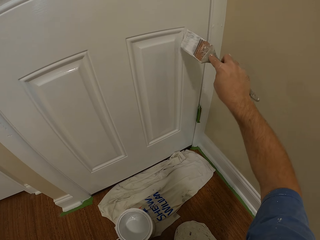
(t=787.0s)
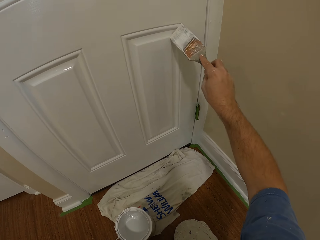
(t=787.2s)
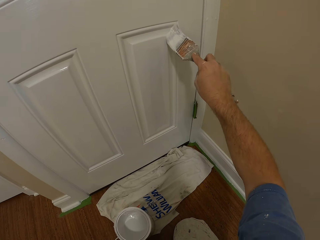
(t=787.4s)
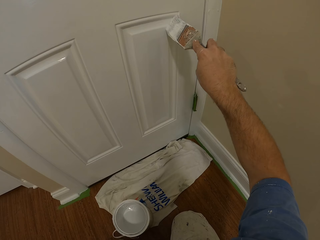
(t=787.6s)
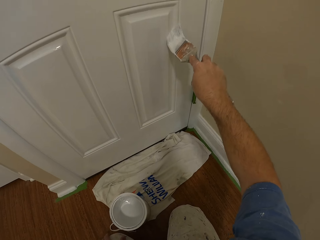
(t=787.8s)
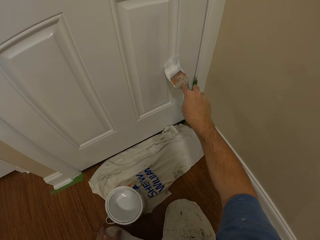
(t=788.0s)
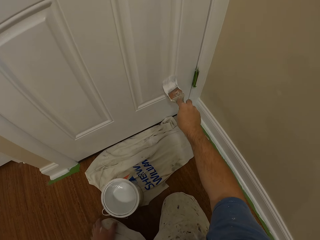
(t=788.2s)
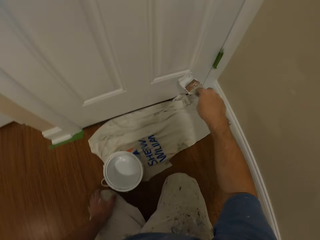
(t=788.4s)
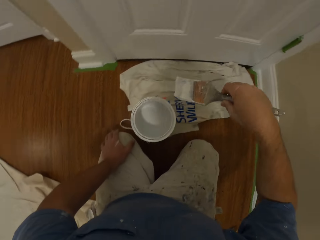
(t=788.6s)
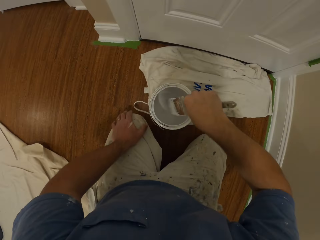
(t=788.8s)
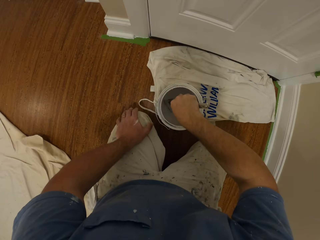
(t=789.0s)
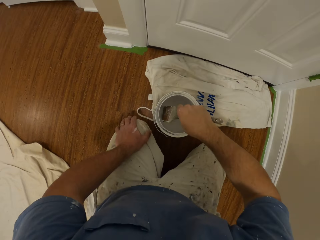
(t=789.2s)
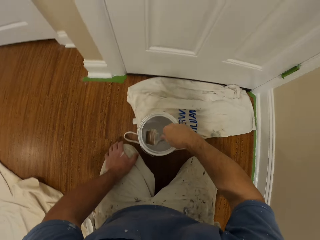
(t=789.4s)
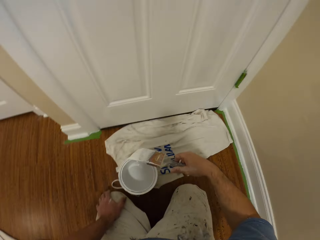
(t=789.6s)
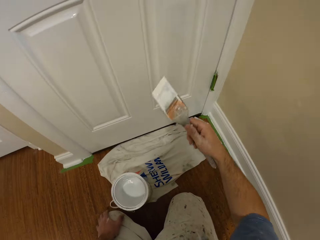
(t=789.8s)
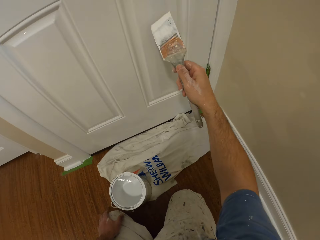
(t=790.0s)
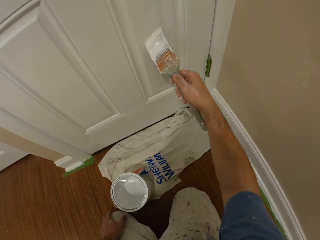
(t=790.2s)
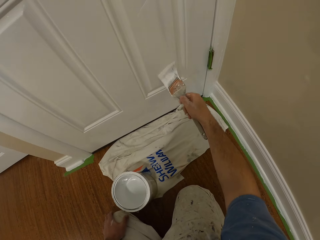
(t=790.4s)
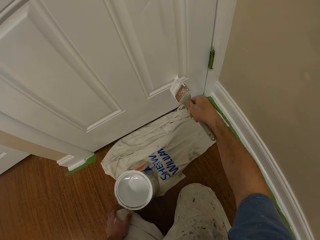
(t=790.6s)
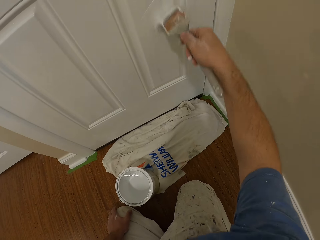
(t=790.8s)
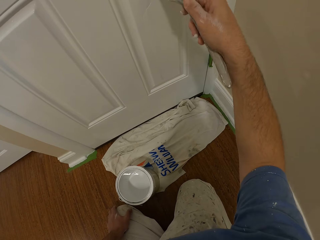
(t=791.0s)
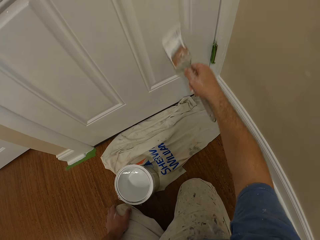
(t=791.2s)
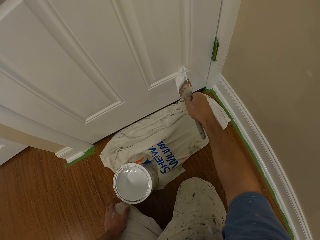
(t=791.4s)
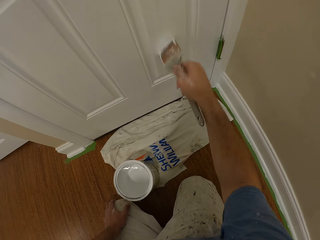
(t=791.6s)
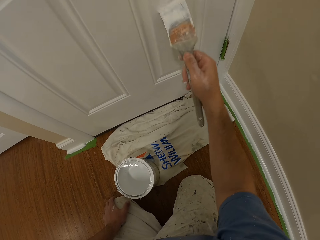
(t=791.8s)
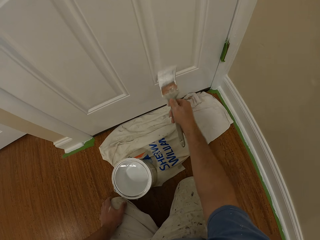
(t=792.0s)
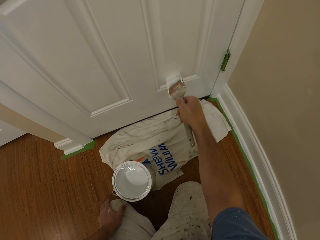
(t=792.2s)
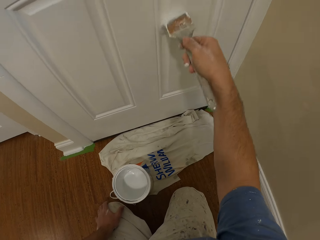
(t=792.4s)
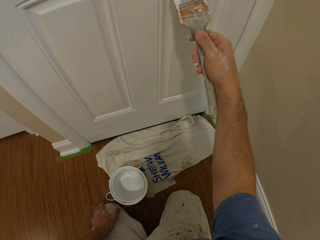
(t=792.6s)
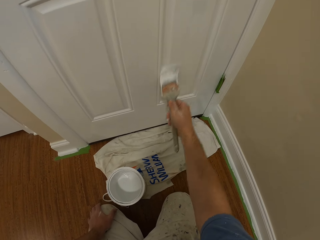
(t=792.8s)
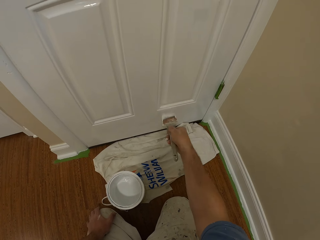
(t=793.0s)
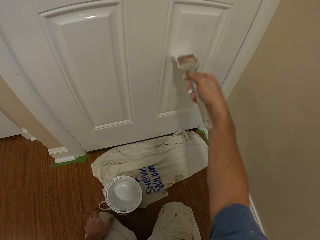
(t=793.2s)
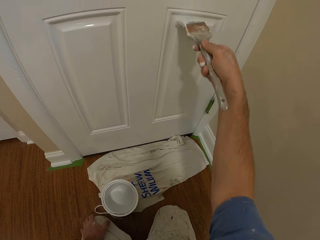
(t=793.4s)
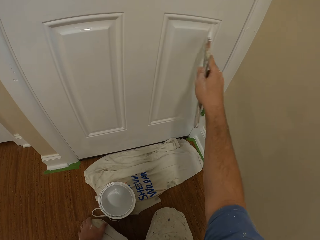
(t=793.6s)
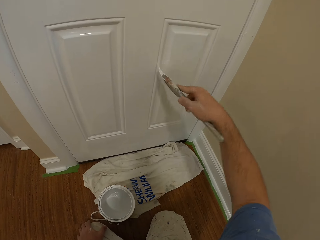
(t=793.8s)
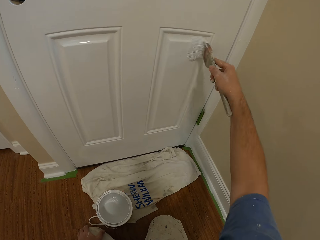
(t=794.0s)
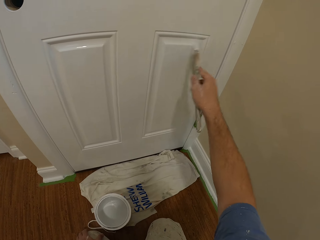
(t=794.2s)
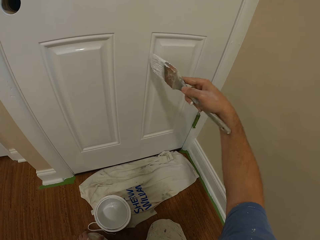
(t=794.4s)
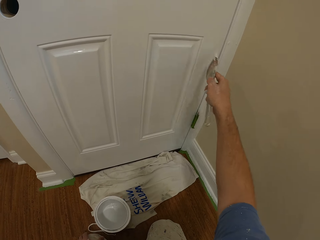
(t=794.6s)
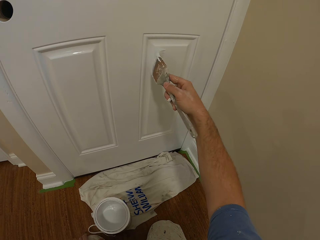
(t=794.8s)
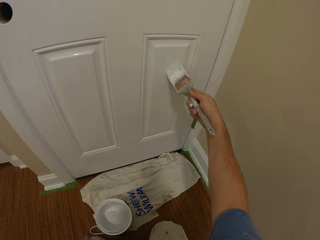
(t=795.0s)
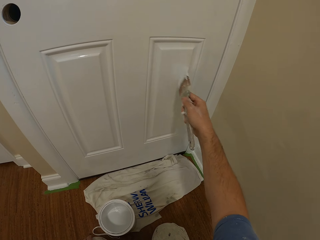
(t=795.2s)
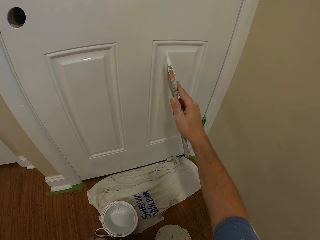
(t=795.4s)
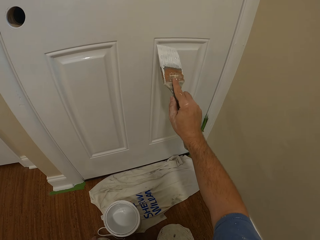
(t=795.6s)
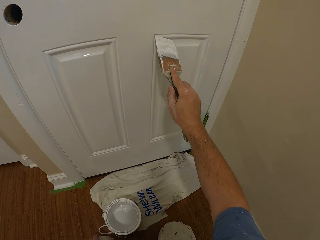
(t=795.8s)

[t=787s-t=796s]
The camera wearer inserts the paint brush into the paint container on the floor. He draws paint from the paint can with the paint brush. He removes the paint brush from the paint container. He paints the door with the paint brush in his right hand.

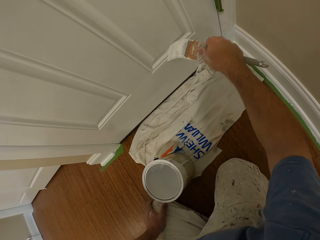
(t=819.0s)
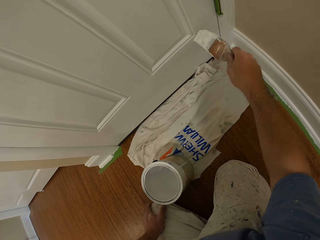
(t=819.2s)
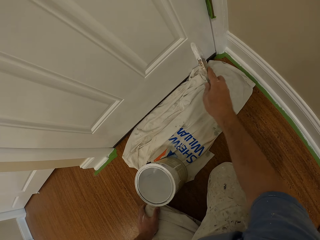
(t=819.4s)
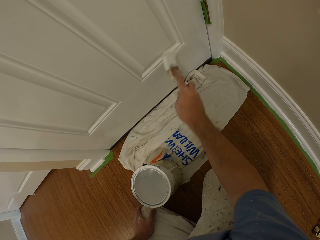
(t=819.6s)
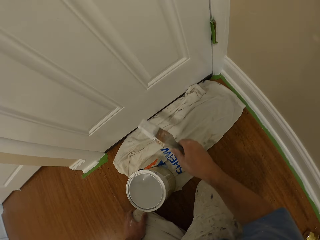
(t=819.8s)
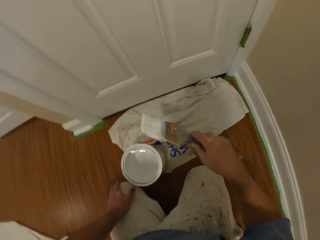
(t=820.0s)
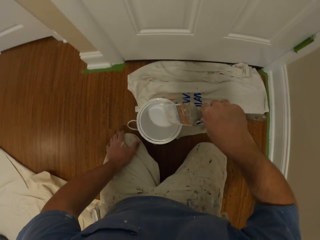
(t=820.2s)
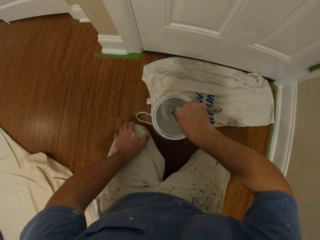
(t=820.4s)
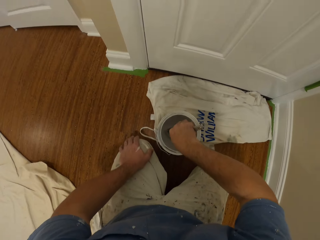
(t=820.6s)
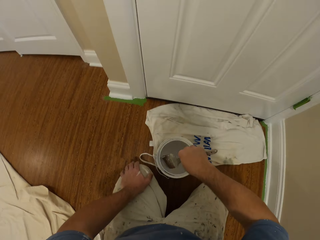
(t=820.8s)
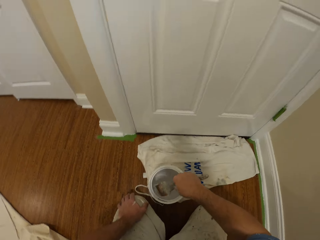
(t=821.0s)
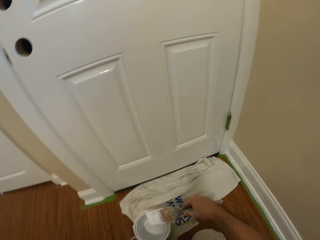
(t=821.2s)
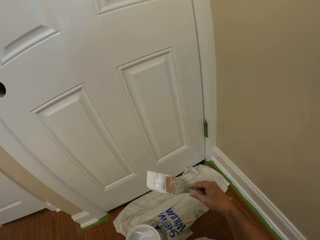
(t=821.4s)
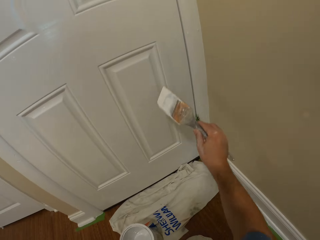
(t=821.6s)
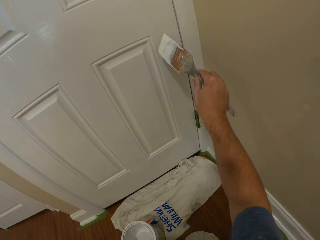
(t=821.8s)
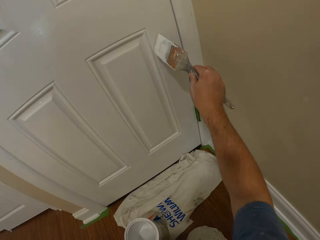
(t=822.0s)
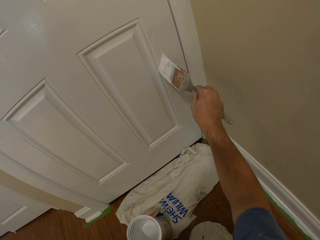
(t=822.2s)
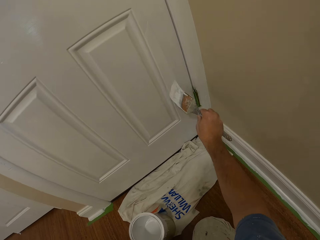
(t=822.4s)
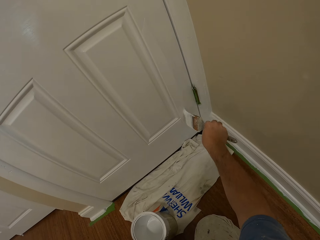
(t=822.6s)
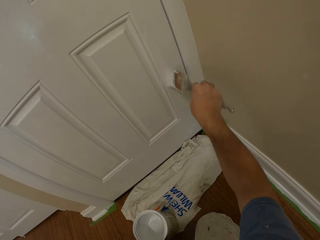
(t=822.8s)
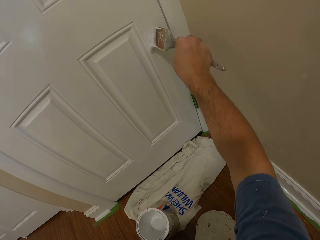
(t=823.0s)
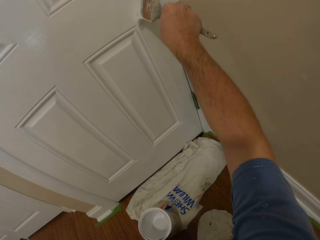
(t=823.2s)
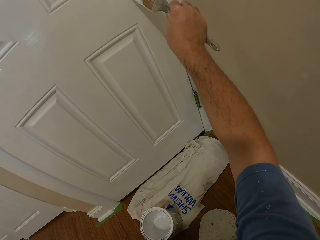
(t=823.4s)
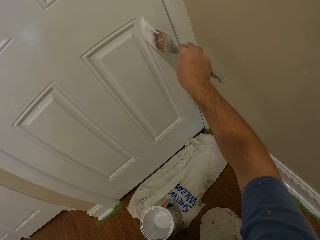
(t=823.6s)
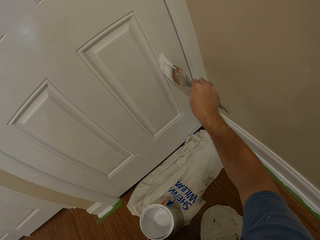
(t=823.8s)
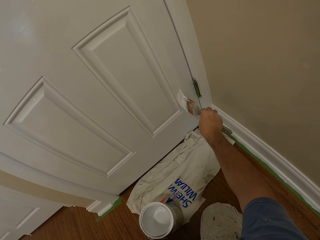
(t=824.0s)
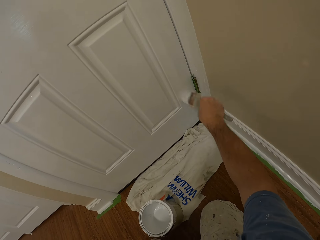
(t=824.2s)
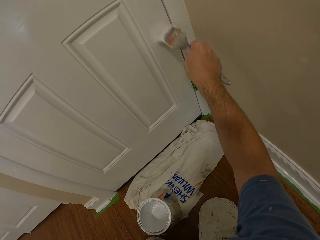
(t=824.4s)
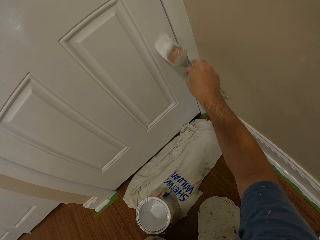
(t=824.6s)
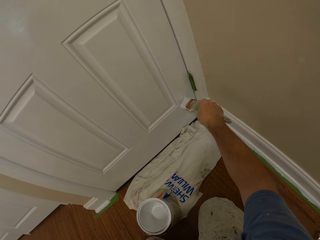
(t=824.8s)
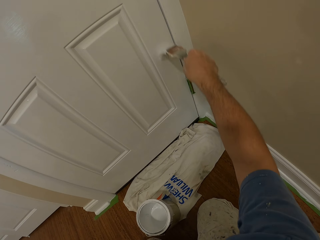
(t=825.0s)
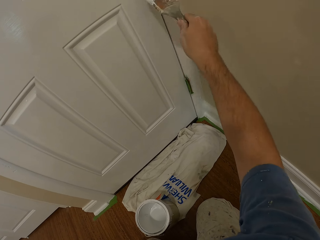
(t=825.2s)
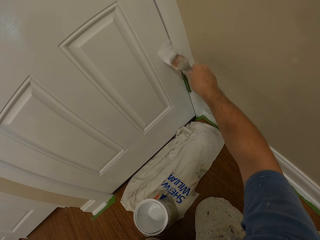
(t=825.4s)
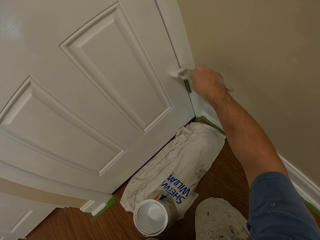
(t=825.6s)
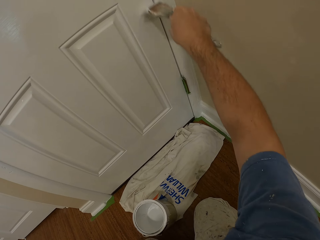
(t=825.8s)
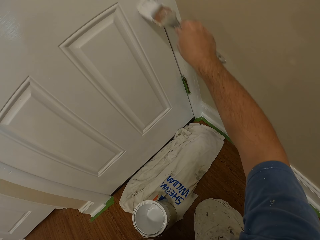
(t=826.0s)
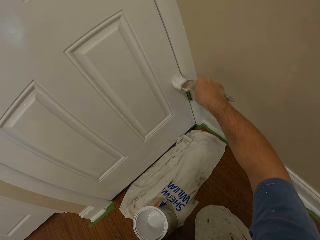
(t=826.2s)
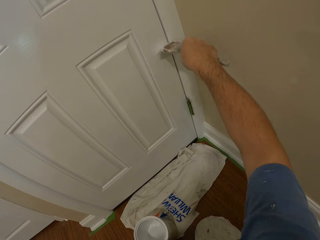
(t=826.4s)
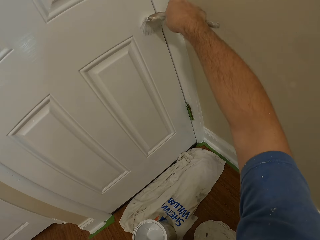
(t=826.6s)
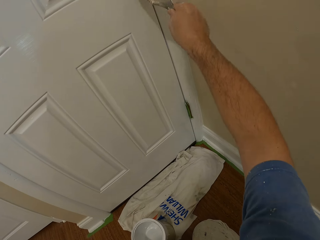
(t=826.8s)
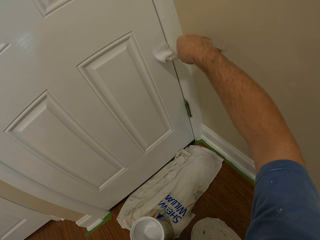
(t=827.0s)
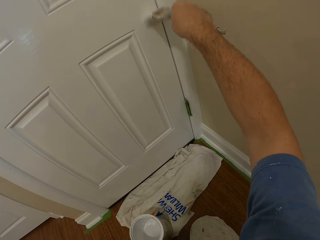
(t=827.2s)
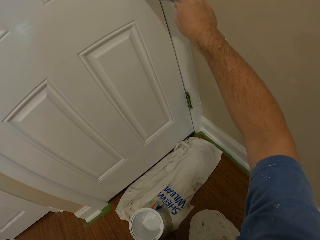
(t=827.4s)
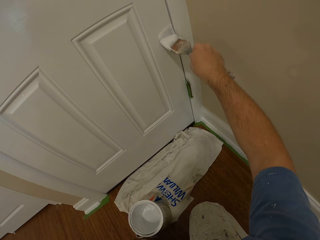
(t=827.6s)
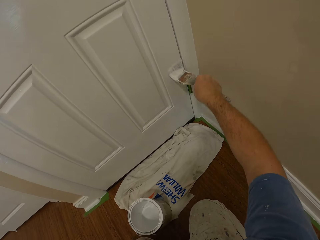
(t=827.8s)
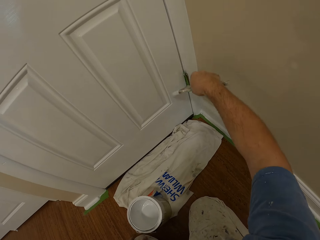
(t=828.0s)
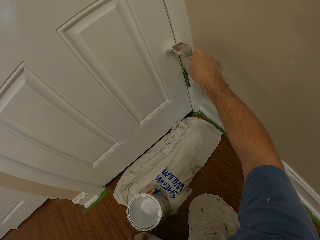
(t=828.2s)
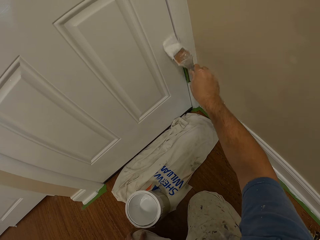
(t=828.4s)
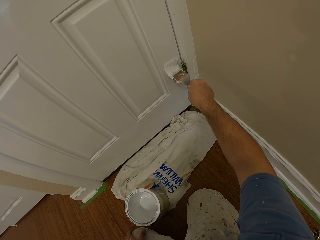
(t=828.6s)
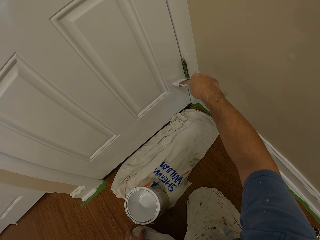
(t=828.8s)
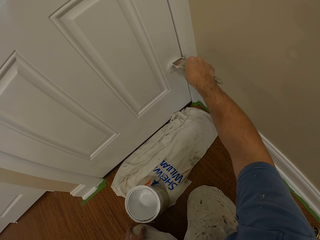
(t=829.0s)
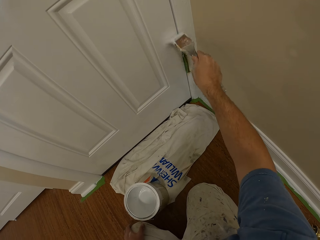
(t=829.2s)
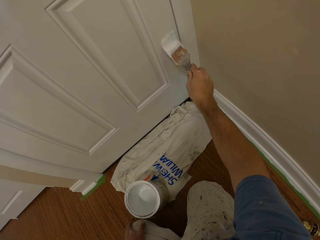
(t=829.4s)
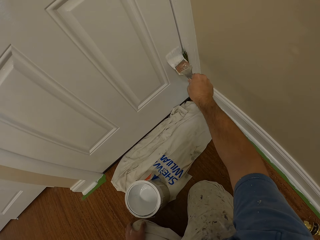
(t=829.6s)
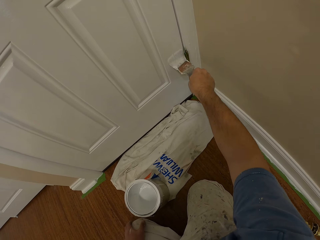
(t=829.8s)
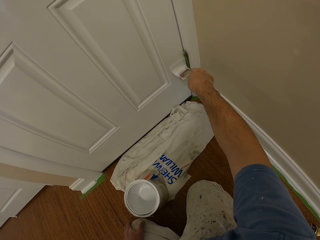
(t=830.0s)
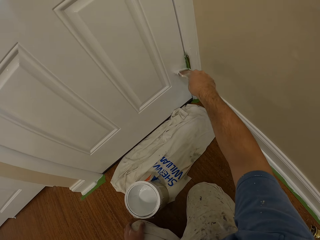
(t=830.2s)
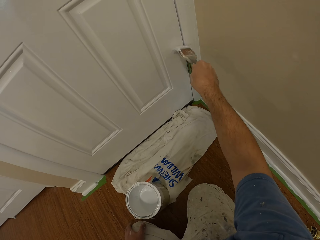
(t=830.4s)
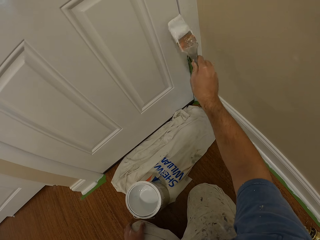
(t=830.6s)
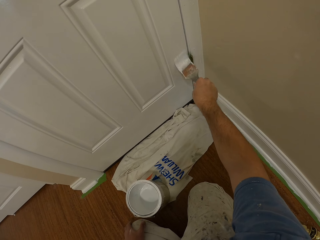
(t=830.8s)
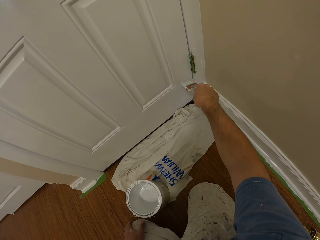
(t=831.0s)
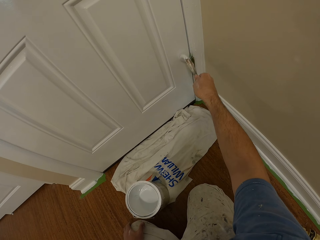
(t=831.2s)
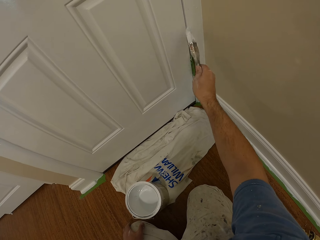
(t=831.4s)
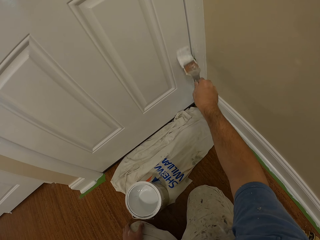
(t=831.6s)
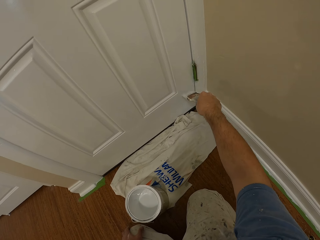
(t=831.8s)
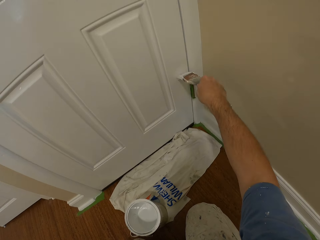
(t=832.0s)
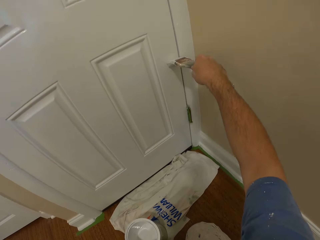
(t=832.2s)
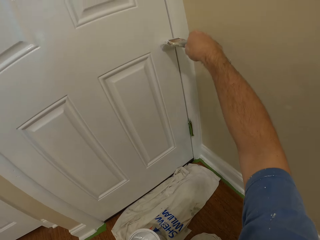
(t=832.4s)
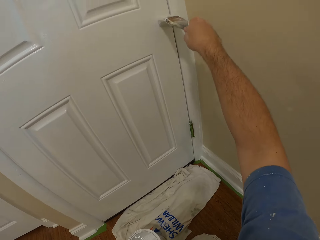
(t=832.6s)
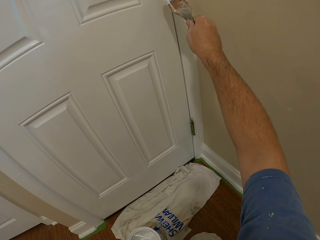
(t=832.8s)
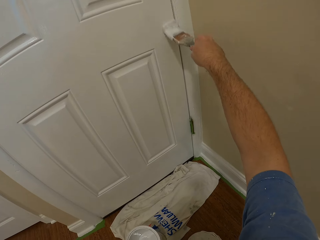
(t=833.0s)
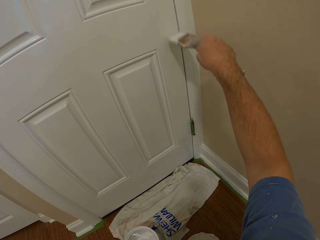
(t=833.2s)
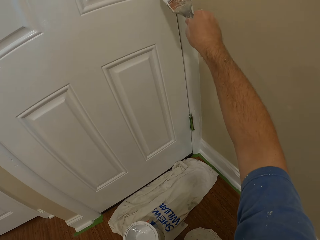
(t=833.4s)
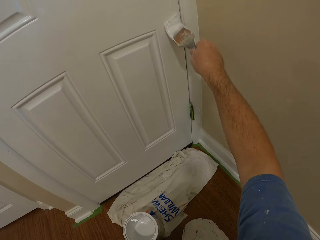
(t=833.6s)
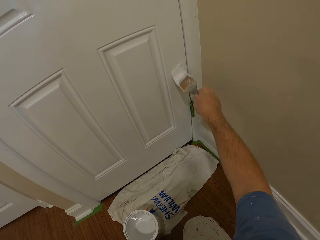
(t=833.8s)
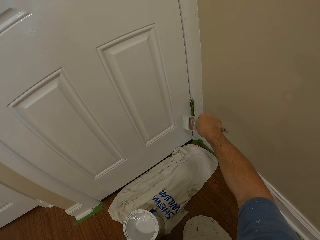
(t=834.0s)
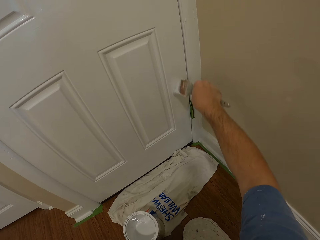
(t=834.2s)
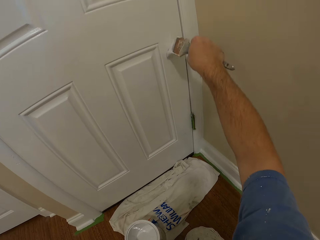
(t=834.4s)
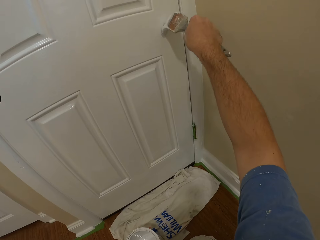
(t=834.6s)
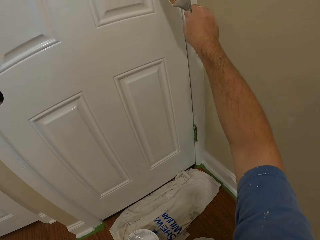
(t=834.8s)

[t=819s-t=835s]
The camera wearer inserts the paint brush into the paint container on the floor. He draws paint from the paint can with the paint brush. He removes the paint brush from the paint container. He paints the door with the paint brush in his right hand.
